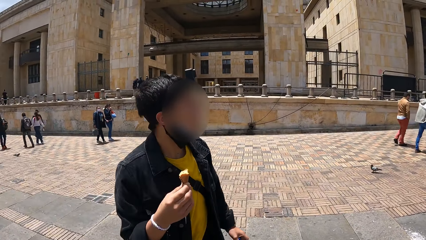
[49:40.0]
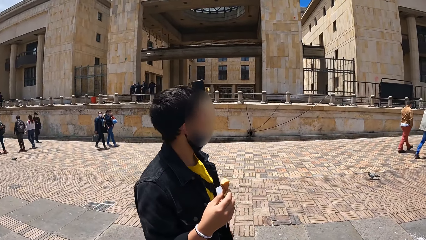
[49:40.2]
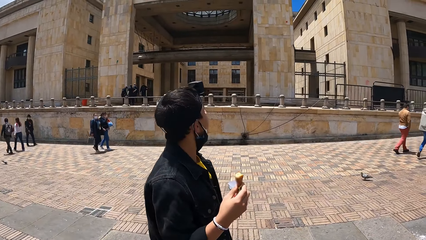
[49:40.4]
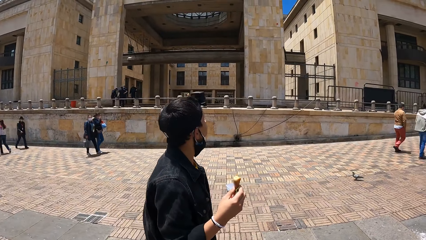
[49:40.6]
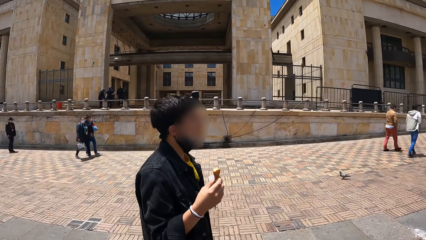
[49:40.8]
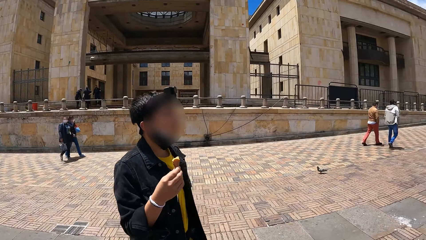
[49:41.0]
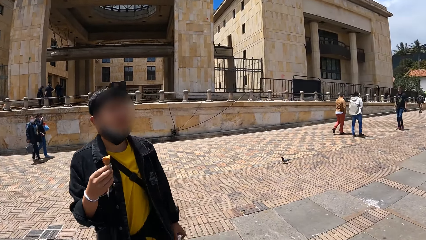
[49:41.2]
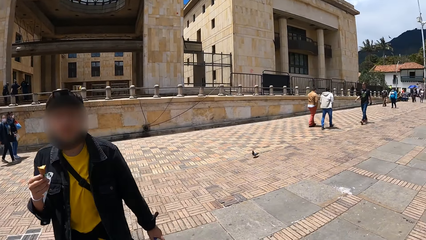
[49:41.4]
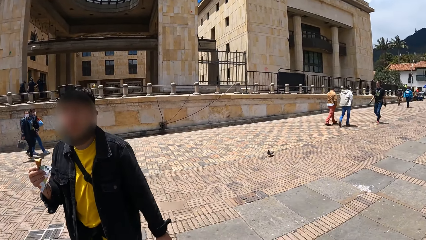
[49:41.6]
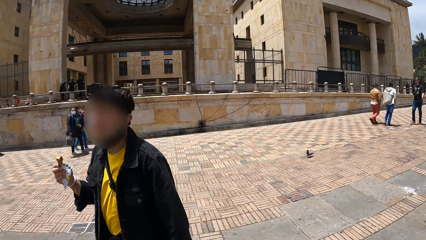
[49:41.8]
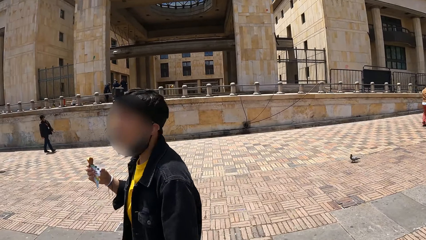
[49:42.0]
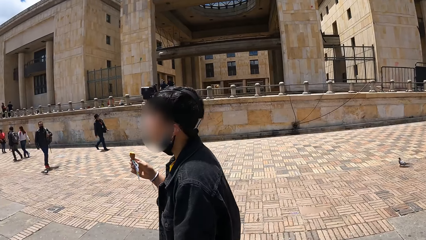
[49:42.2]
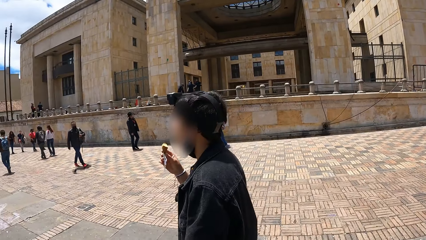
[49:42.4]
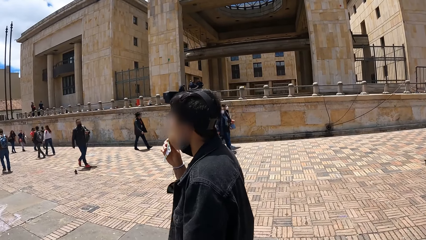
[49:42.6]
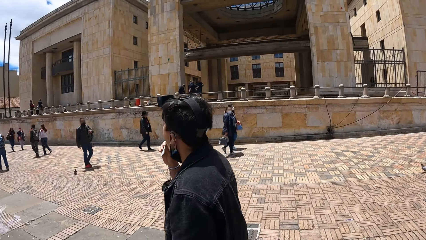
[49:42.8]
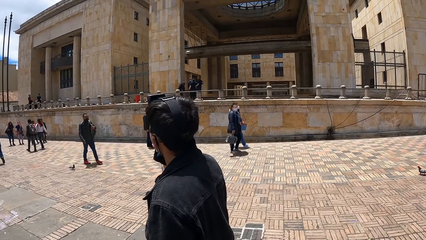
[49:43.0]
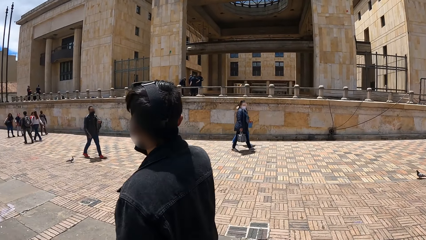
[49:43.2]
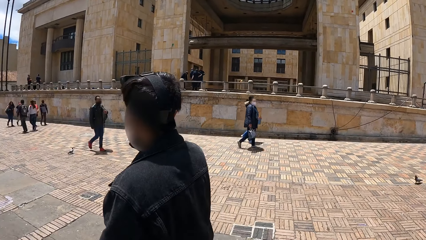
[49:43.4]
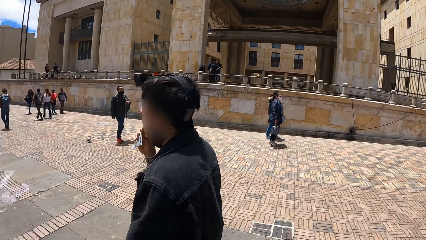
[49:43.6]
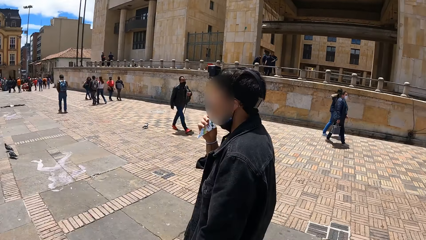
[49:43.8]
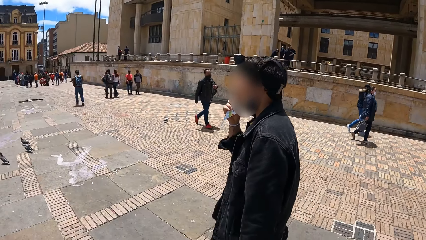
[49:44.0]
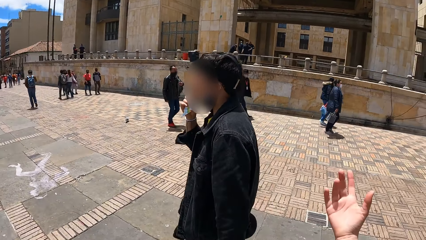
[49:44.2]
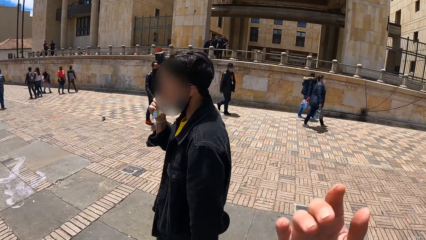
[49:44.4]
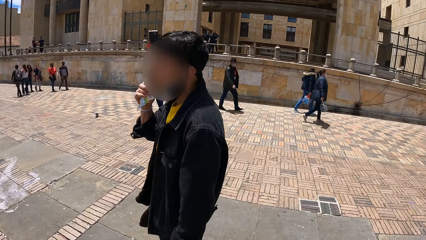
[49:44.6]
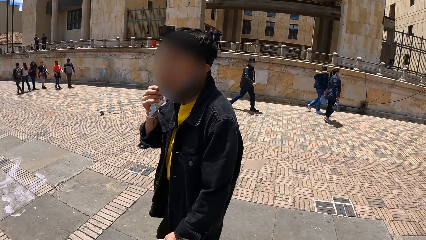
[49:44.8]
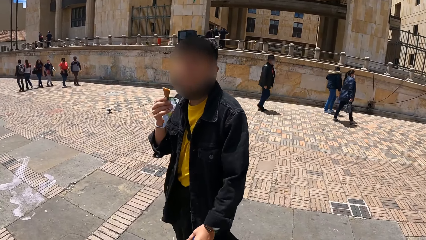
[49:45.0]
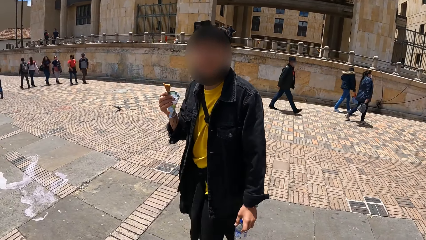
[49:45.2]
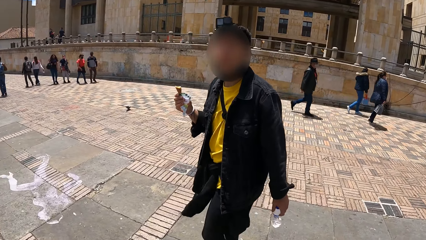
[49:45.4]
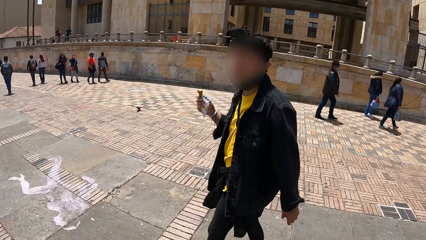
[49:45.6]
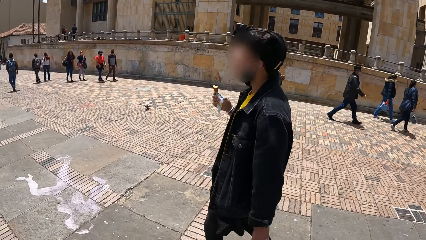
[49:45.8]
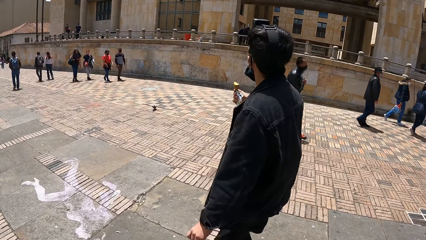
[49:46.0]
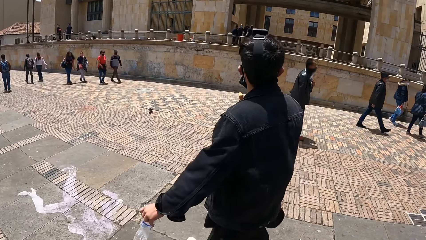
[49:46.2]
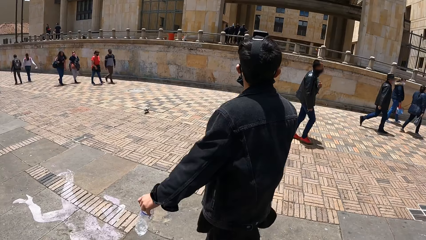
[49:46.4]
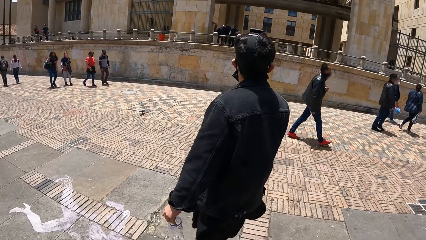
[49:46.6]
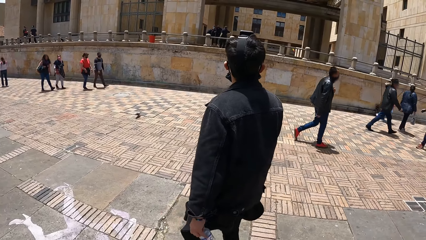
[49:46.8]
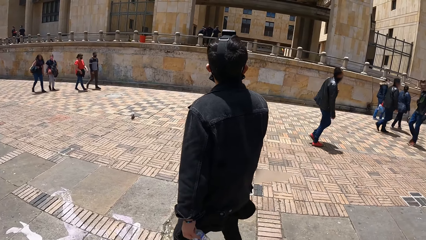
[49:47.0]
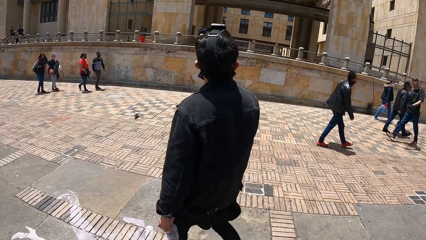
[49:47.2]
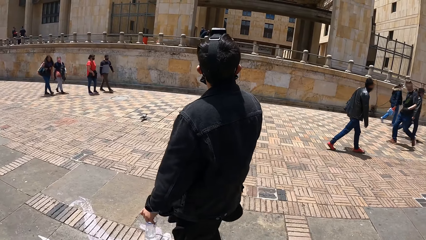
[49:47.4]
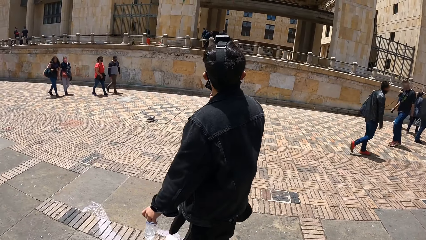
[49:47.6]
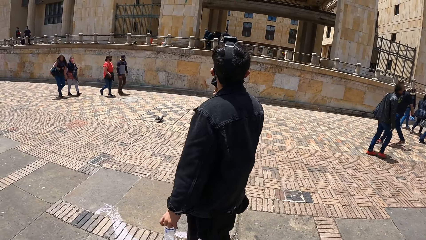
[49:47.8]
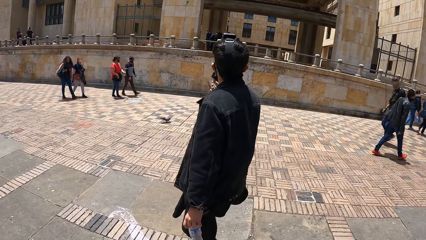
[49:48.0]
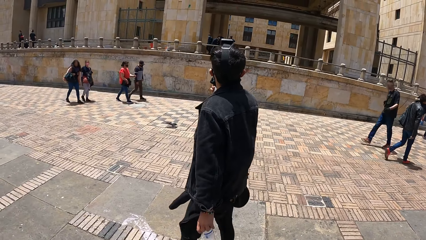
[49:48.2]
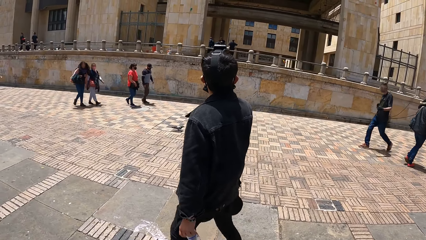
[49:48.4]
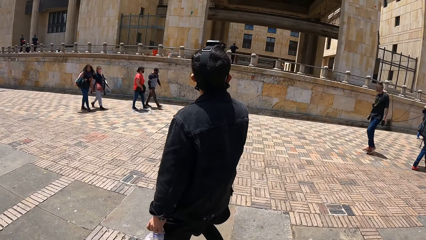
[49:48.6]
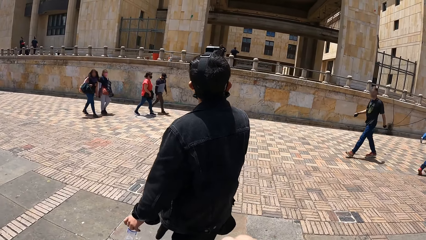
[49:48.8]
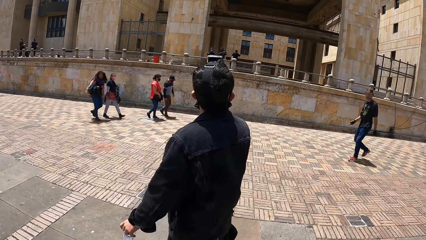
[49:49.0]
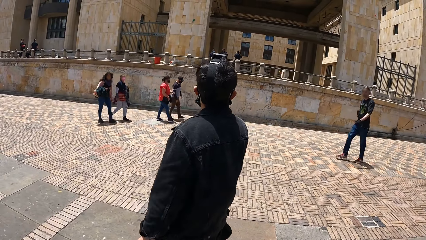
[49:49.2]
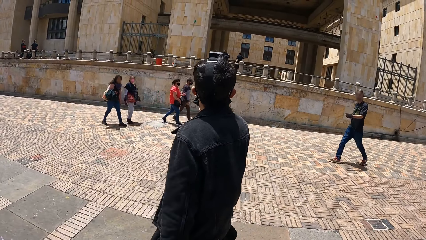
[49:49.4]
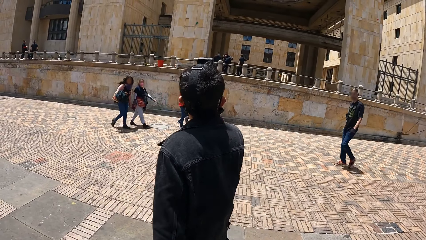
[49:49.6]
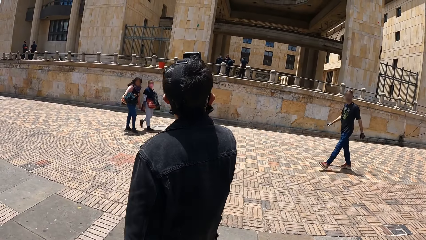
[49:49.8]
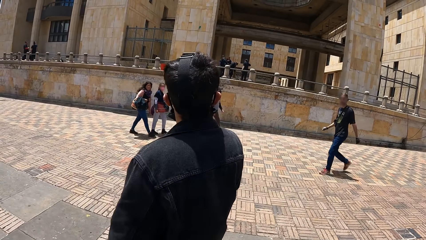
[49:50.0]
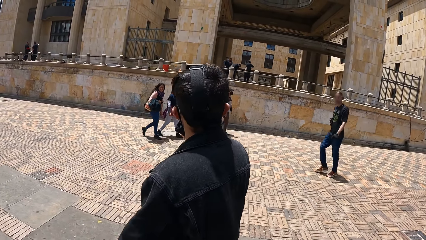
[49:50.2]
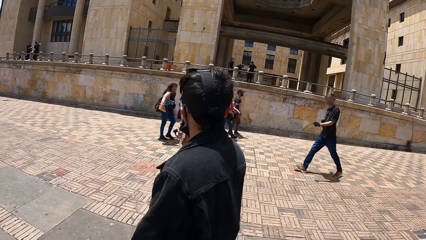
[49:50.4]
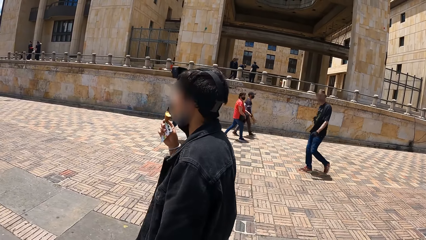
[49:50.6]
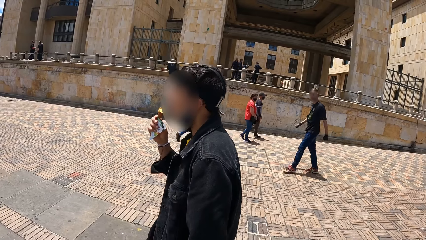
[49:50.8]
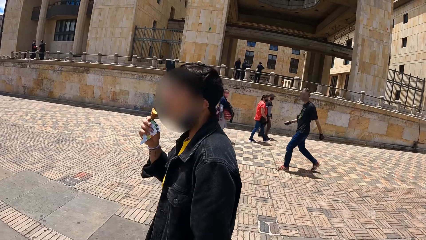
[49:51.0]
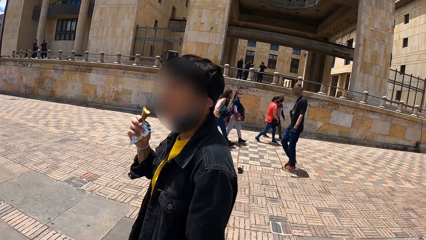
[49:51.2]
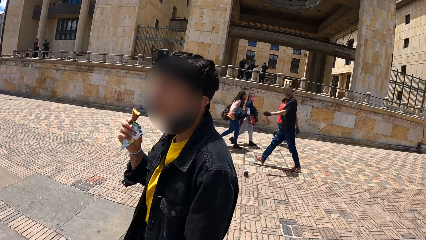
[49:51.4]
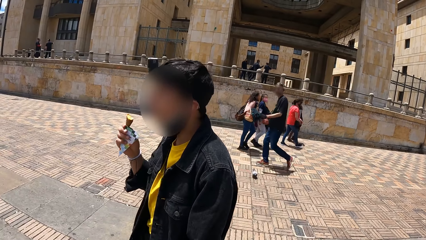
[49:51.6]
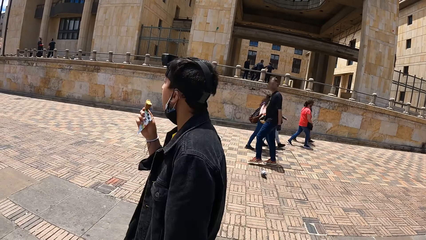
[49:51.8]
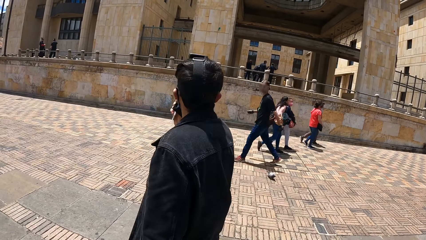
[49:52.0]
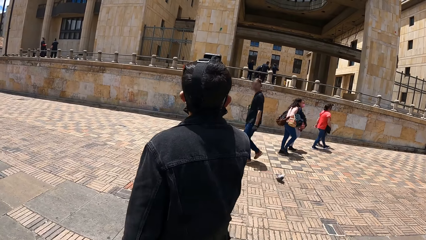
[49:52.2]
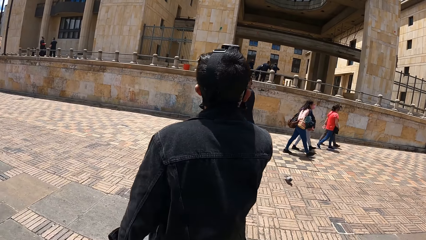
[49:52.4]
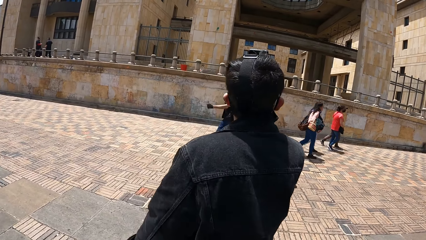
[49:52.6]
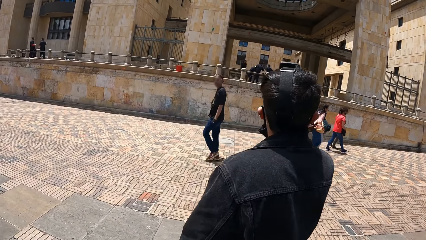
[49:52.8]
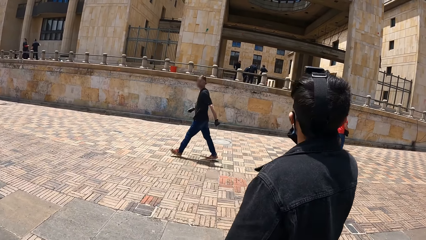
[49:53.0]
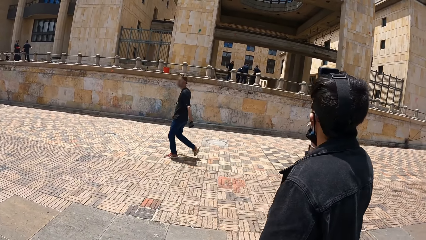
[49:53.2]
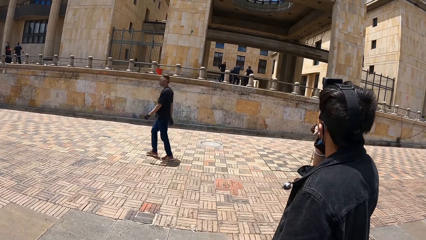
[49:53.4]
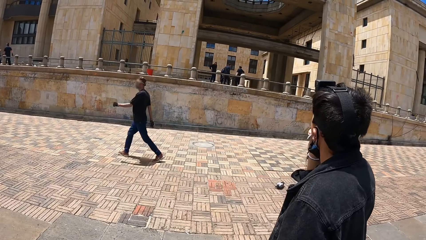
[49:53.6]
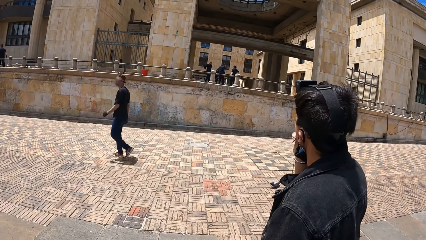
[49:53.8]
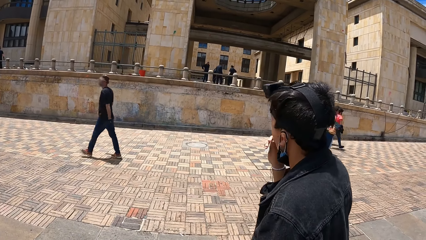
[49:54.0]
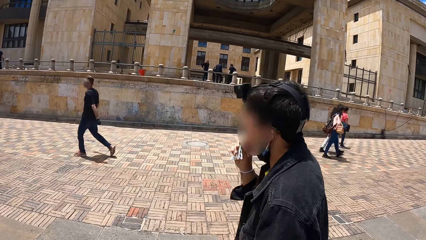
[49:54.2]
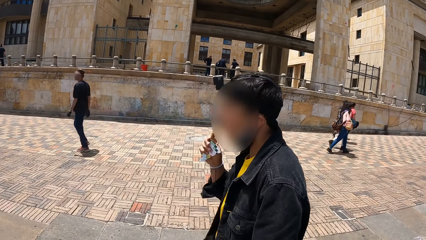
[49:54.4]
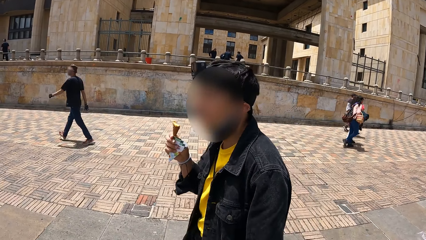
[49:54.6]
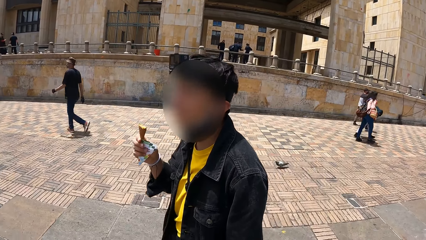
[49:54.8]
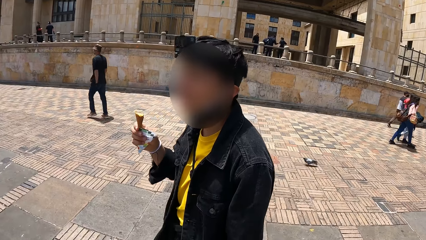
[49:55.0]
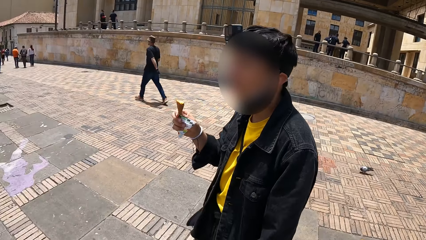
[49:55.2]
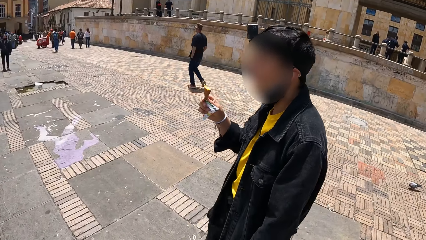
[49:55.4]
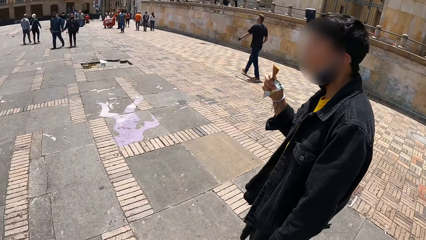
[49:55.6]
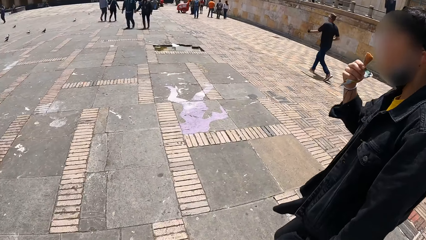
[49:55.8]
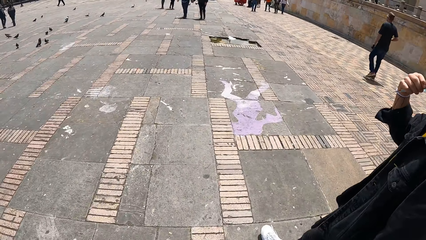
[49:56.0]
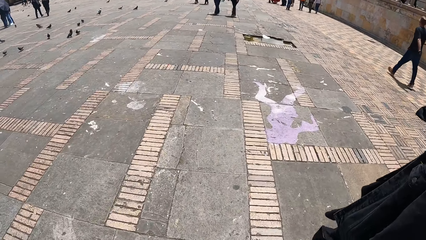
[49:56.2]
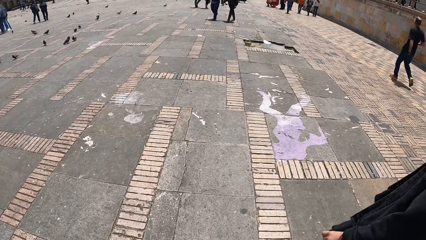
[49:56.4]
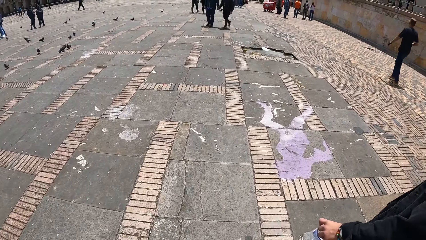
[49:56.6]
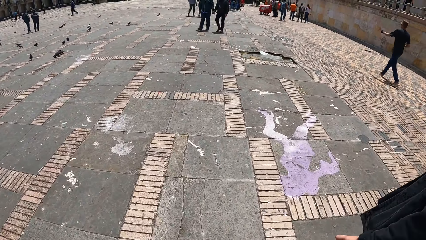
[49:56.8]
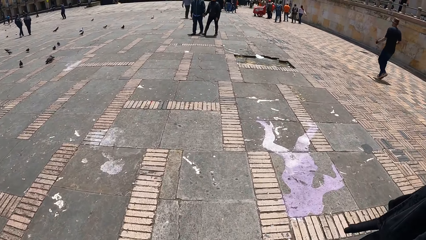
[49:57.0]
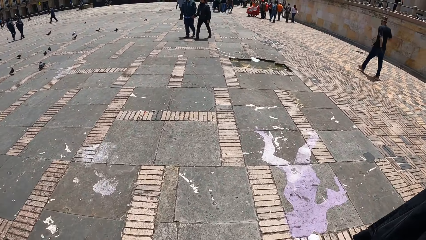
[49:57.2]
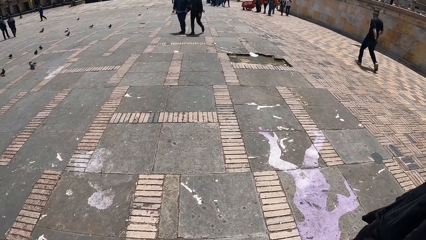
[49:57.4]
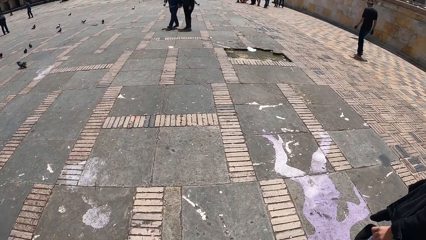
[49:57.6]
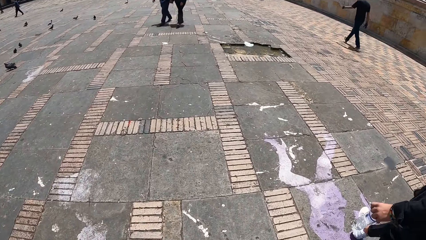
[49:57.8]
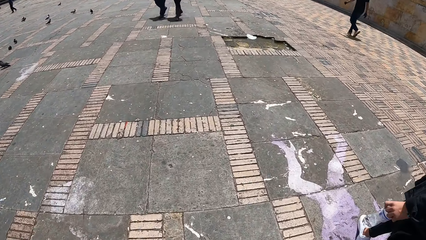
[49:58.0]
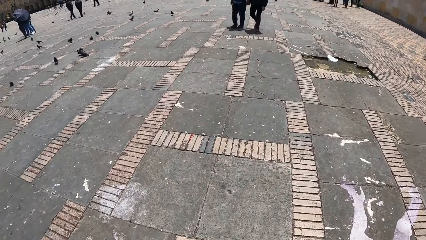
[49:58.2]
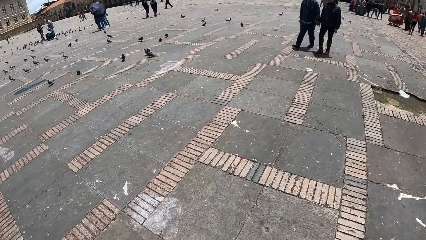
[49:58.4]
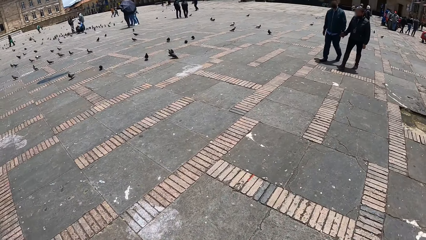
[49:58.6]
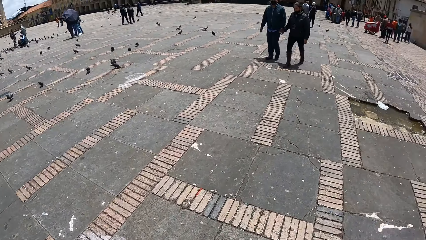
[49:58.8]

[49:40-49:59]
The camera wearer looks at a man. The man looks around. The man puts a cone of ice cream into his mouth with his right hand. The camera wearer looks at the man. They move a hand. Another man eats the ice cream cone with his right hand. A third man walks in the street. The camera wearer walks in the street.
